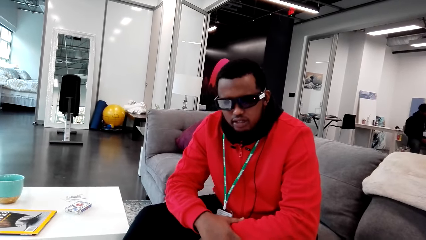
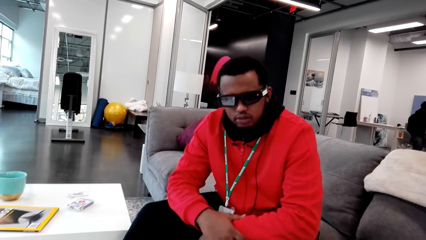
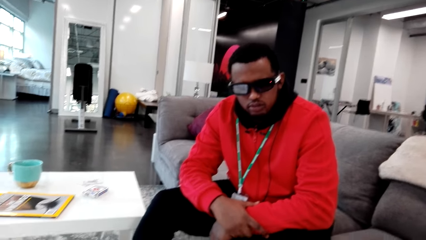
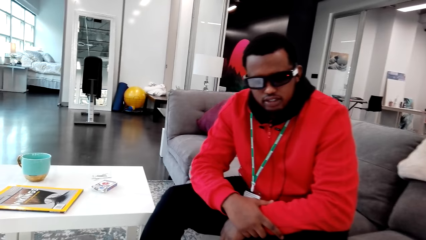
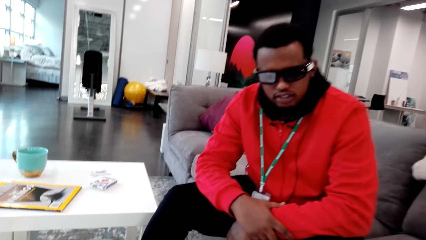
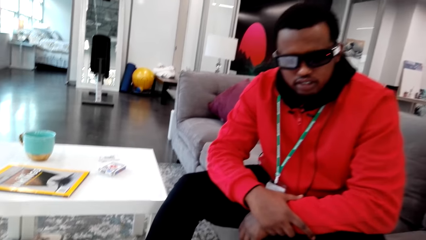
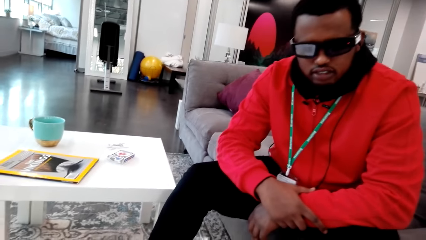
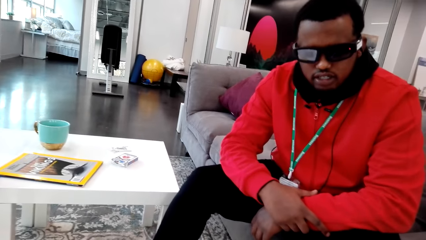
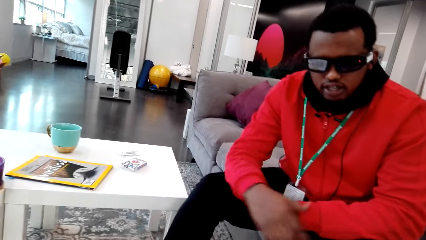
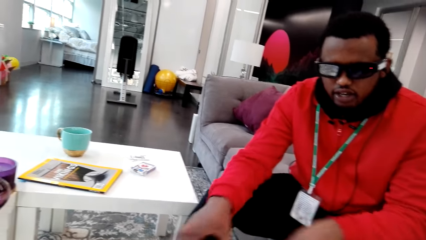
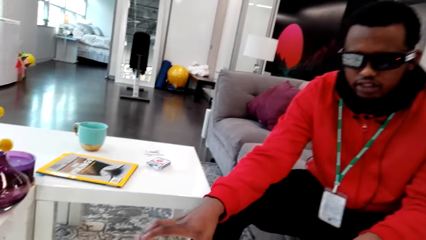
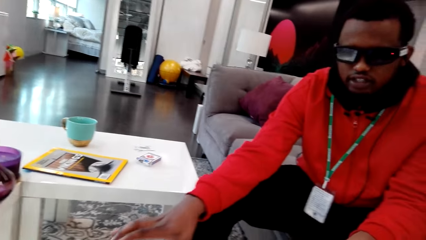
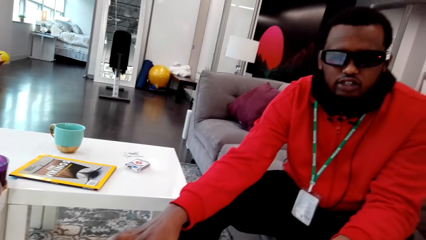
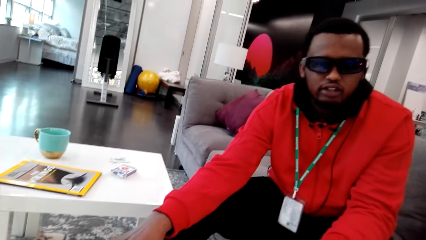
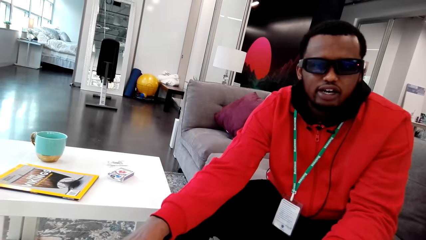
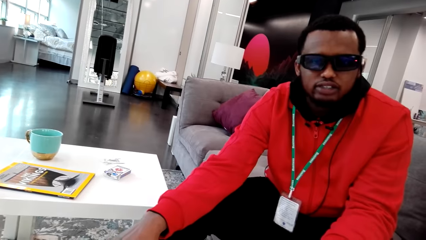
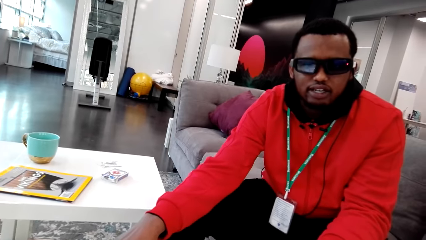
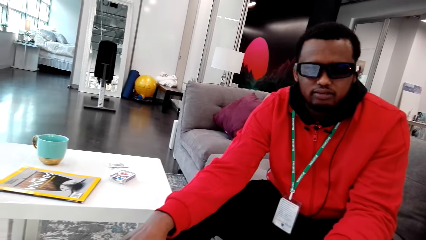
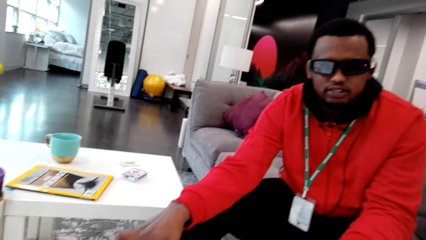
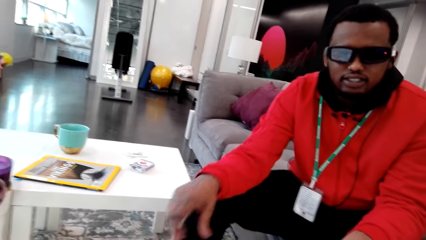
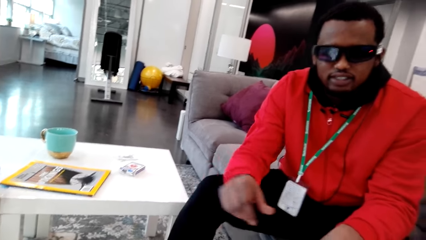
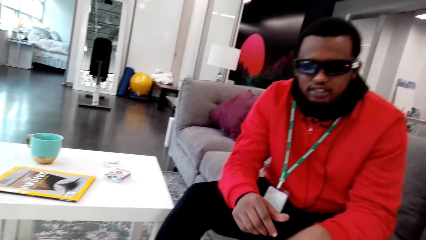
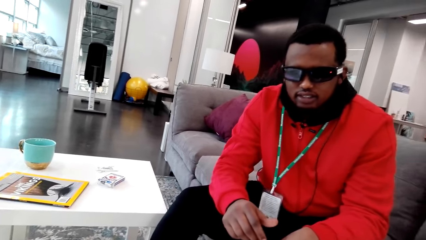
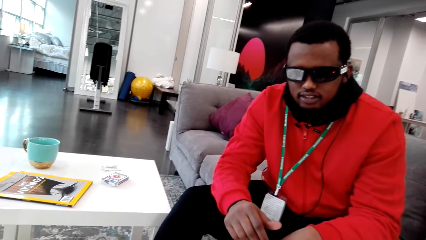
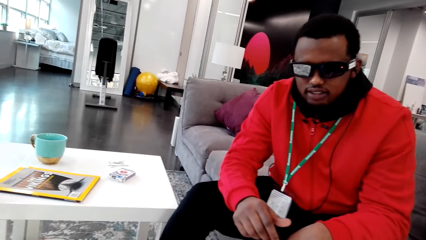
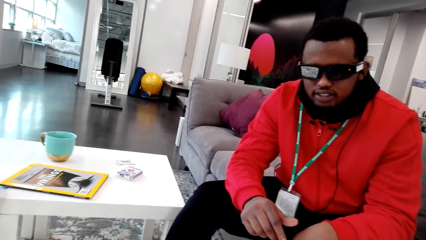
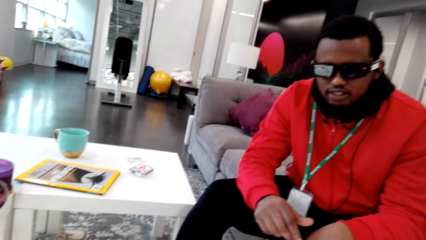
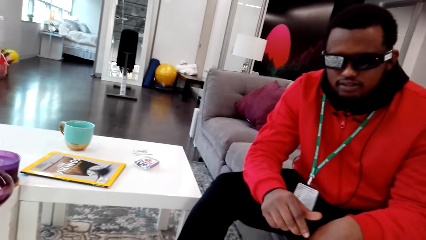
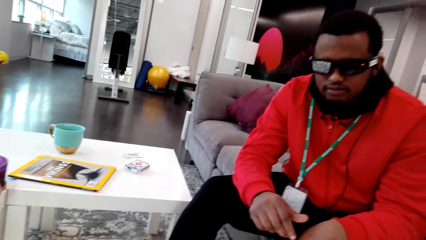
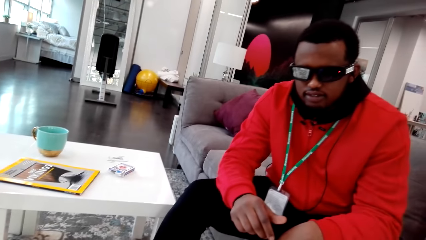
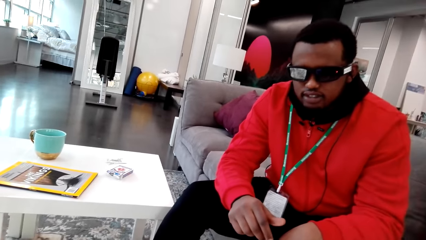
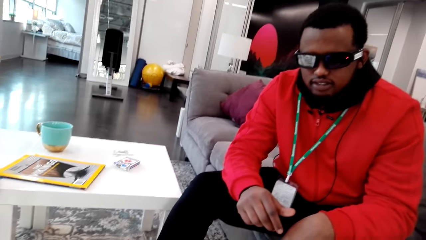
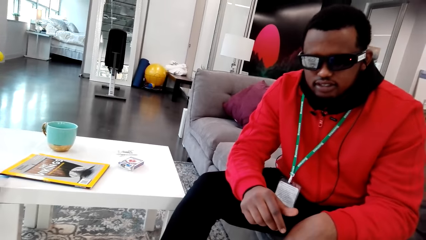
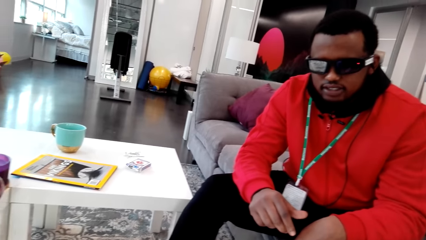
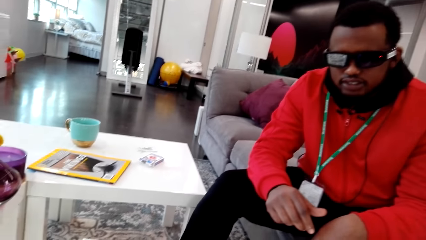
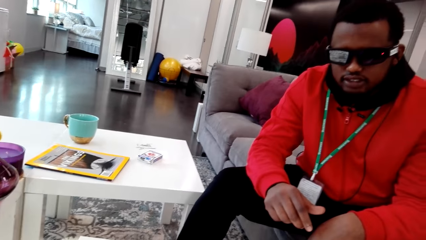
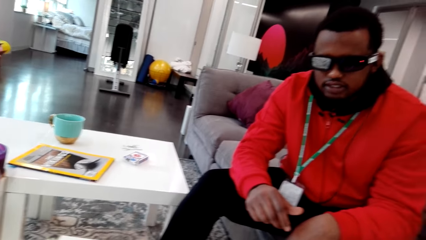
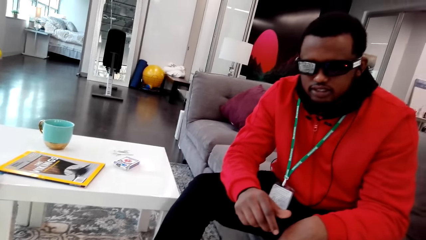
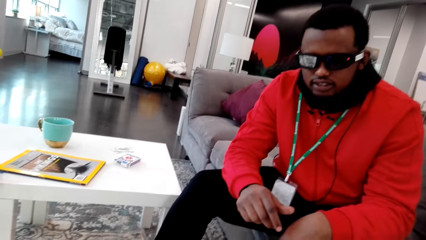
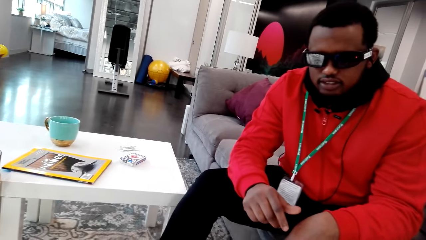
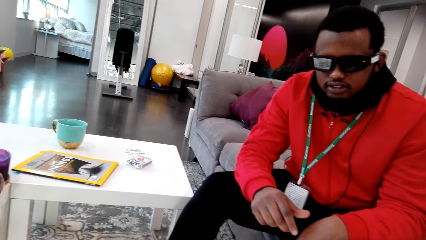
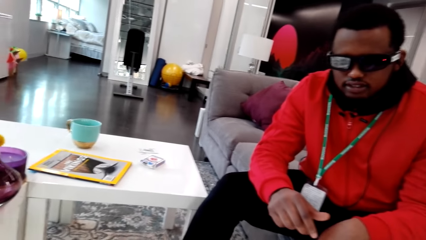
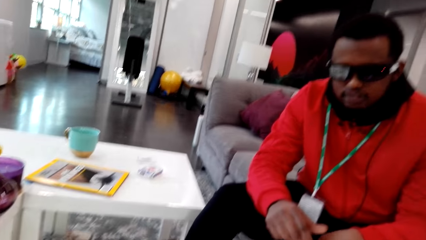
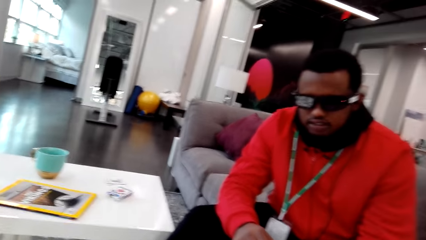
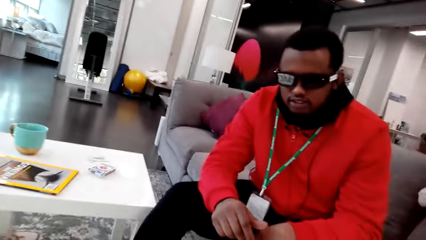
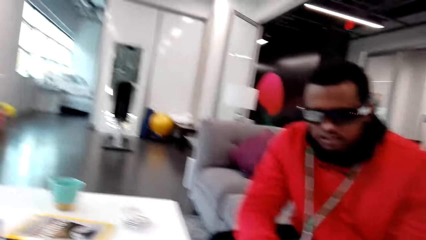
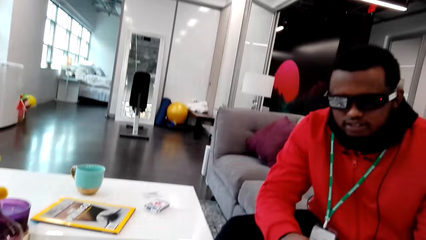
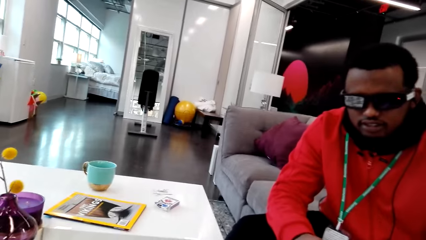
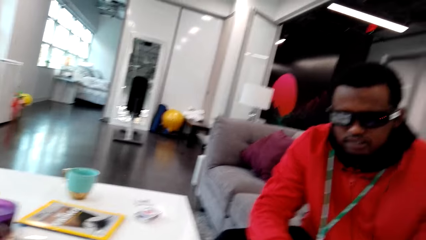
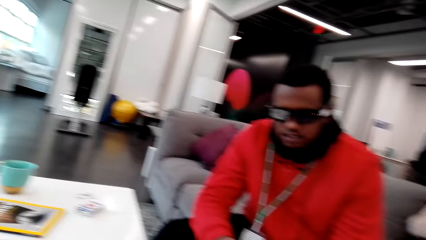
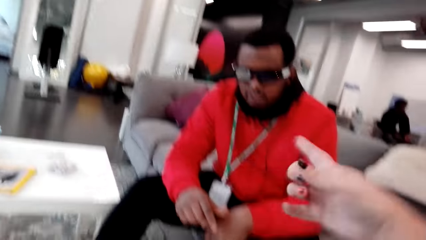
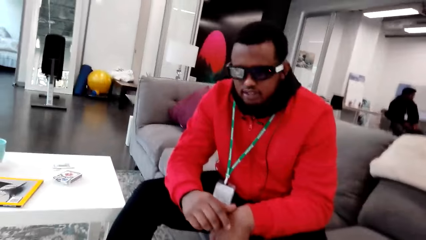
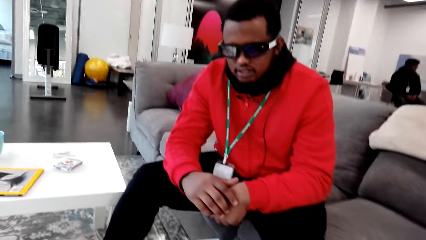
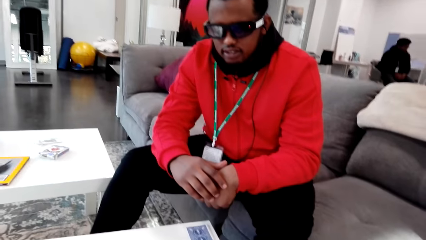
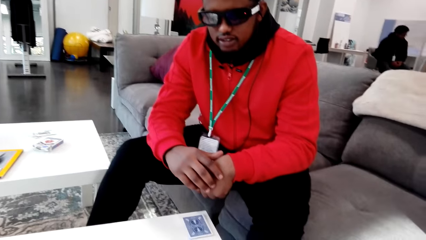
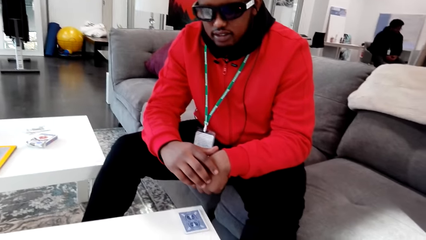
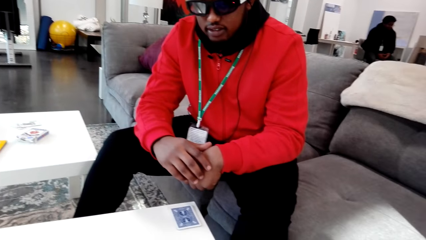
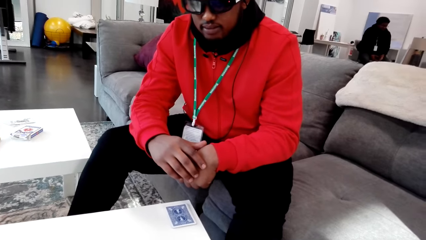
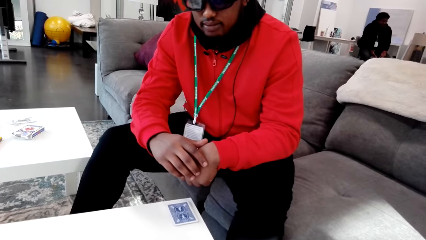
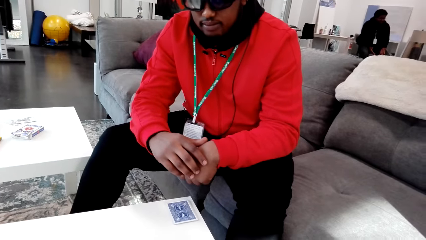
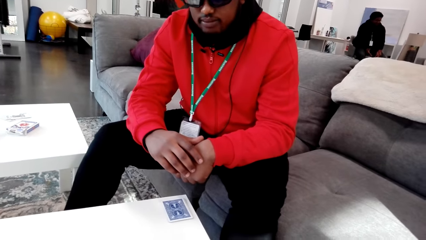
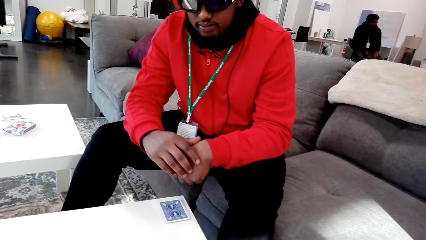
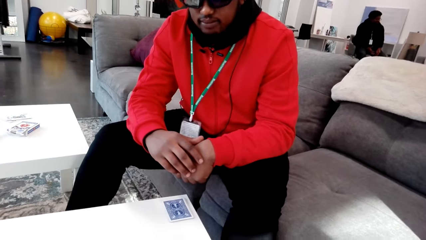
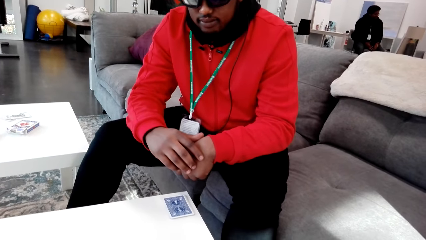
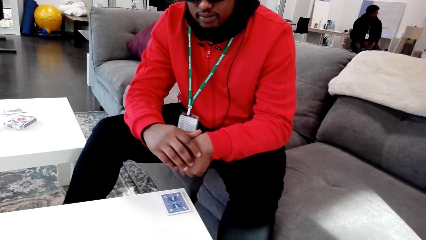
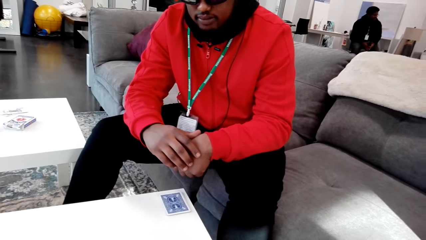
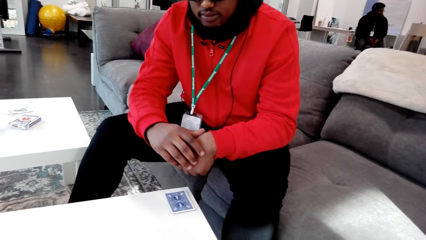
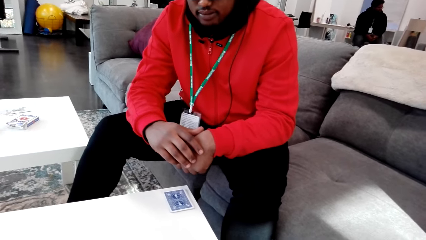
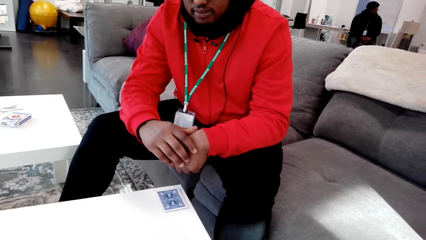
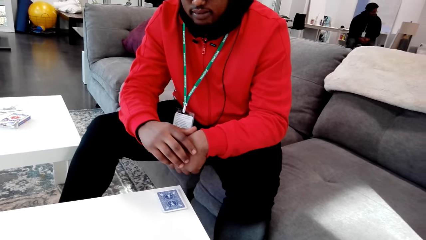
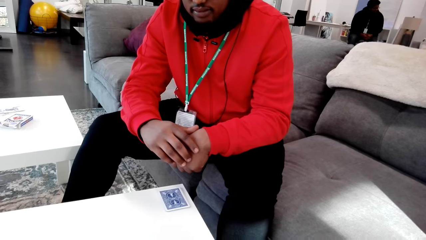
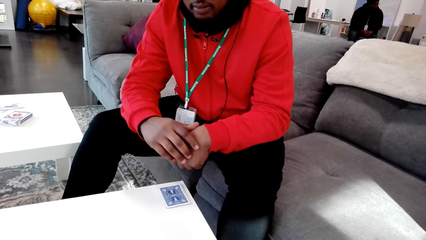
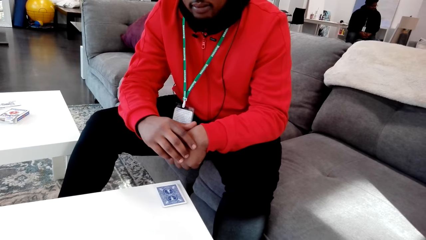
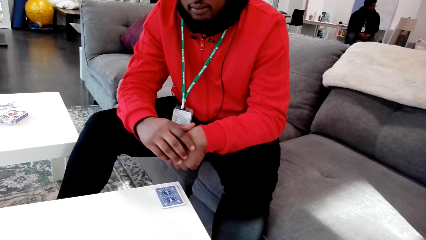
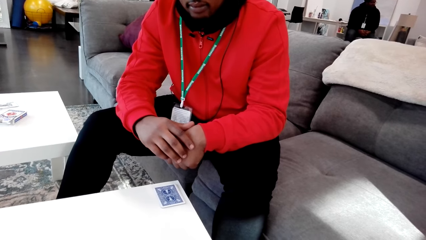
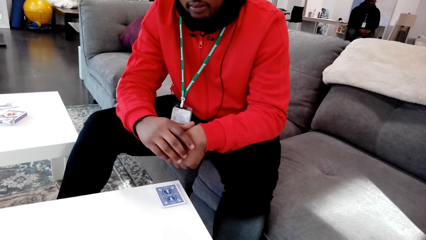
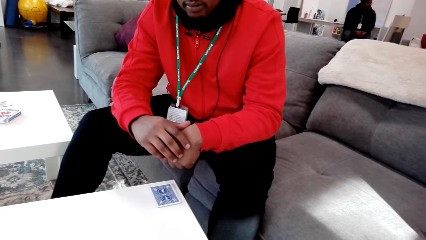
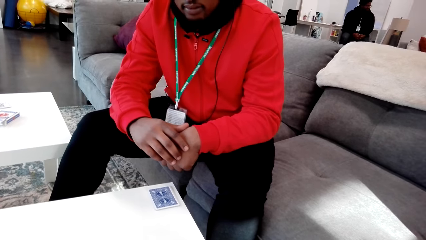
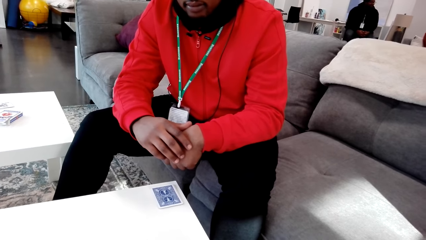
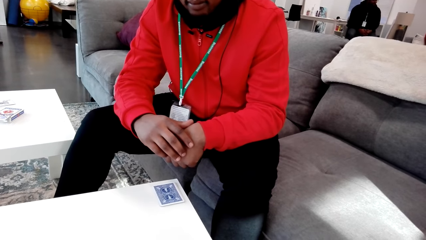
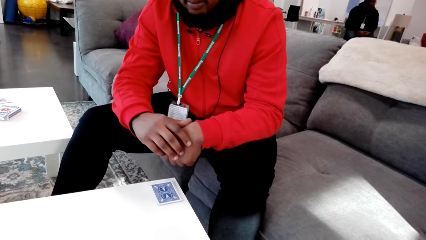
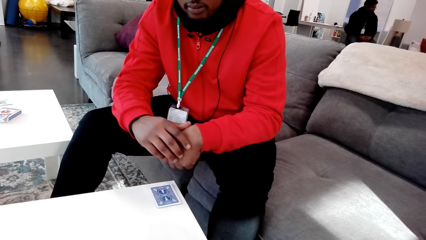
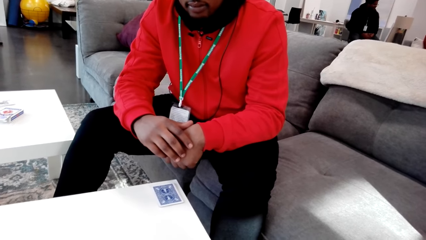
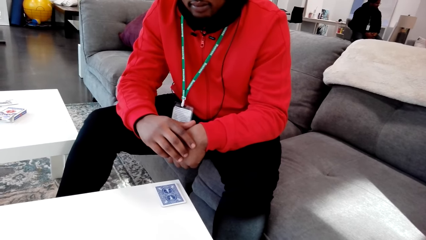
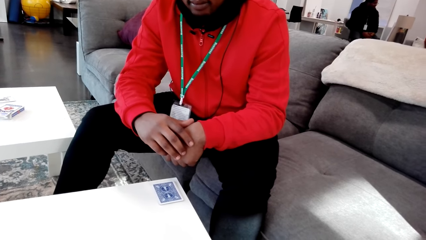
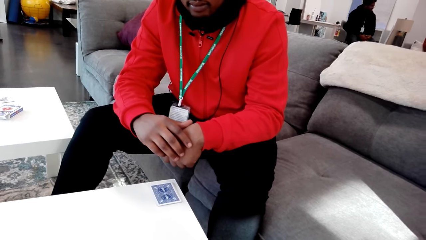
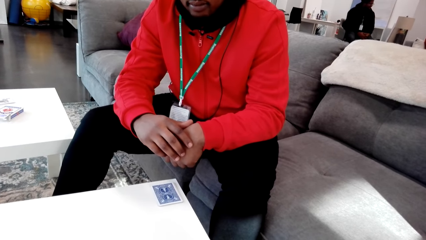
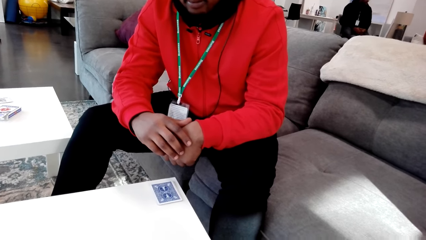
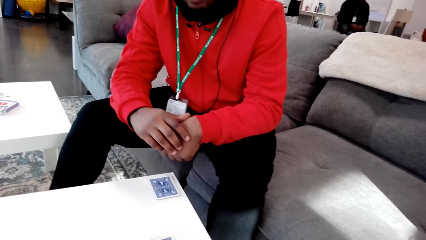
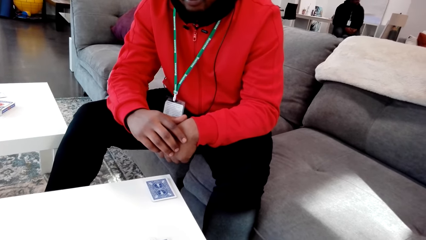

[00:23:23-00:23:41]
A man talks to the camera wearer. The man moves his hand. The camera wearer counts cards. She talks to the man. She throws her hand in the air. She shuffles the cards.
